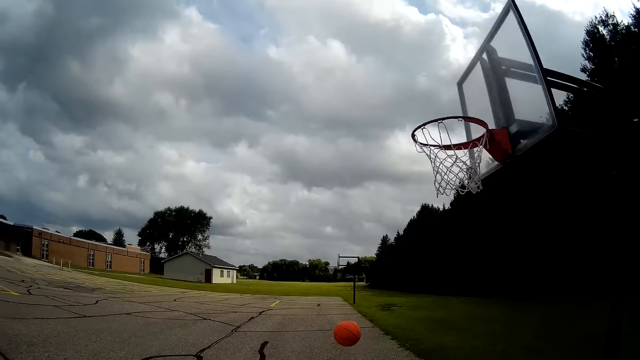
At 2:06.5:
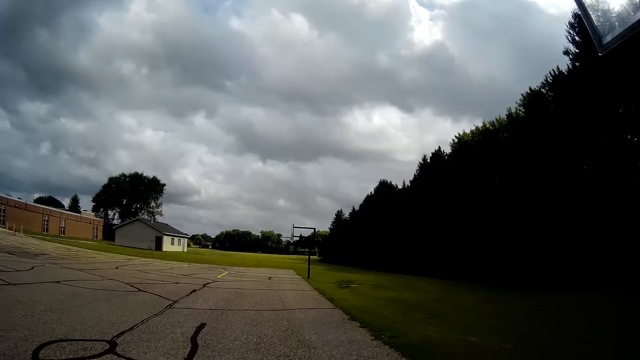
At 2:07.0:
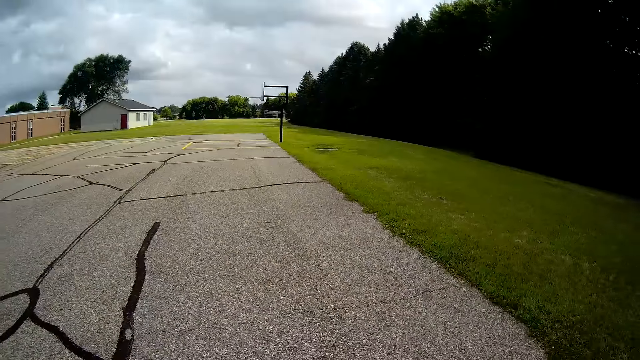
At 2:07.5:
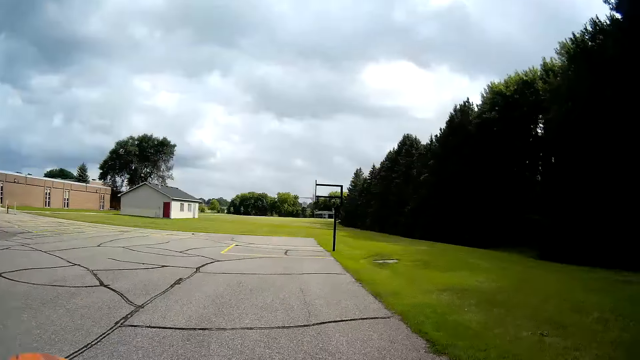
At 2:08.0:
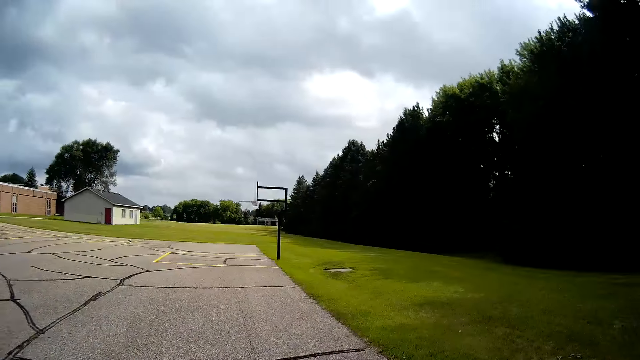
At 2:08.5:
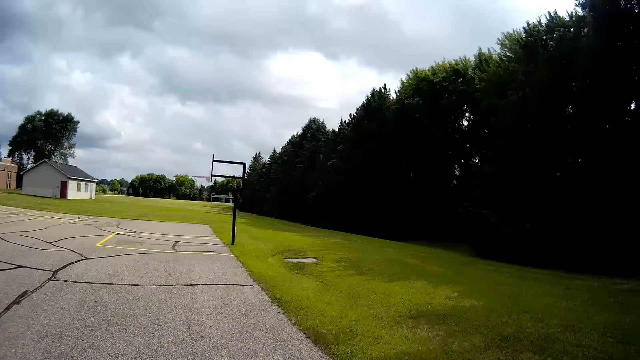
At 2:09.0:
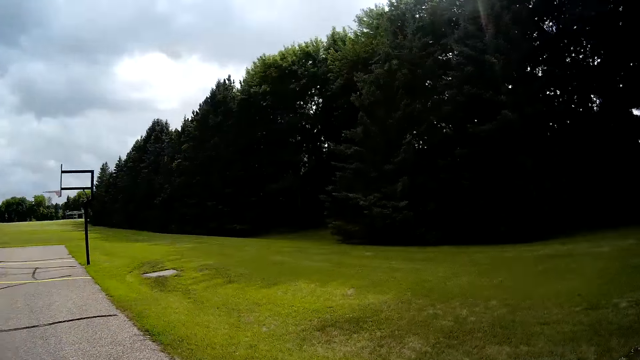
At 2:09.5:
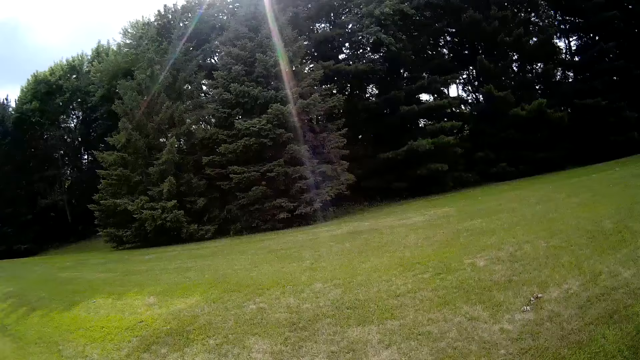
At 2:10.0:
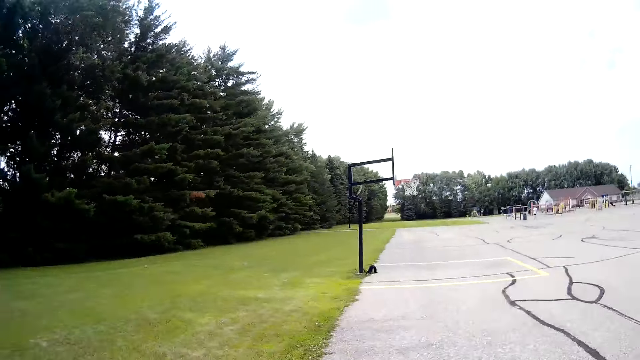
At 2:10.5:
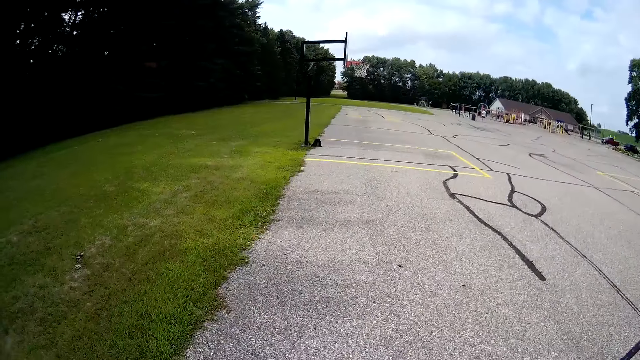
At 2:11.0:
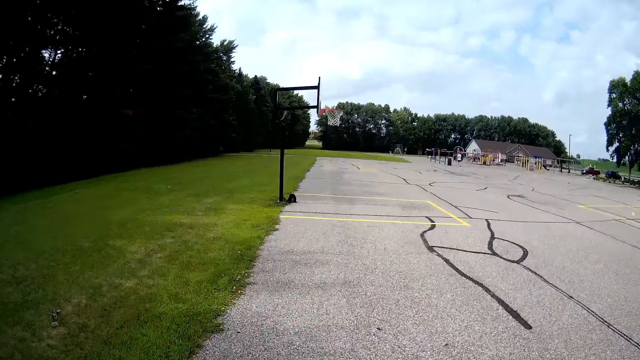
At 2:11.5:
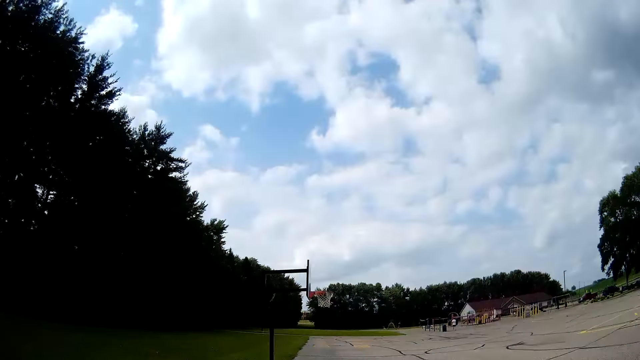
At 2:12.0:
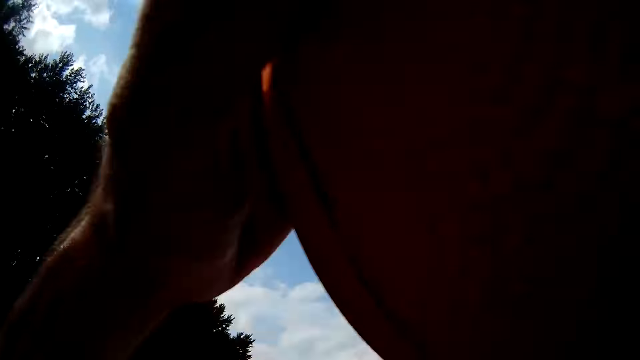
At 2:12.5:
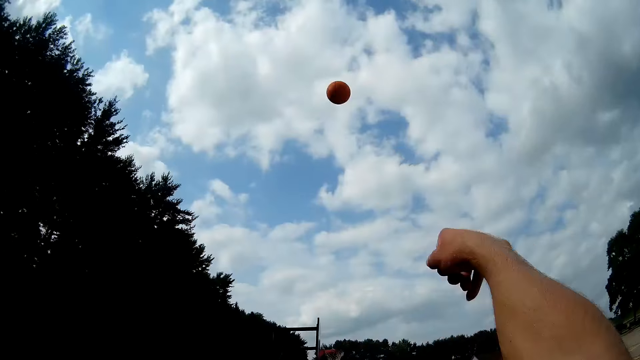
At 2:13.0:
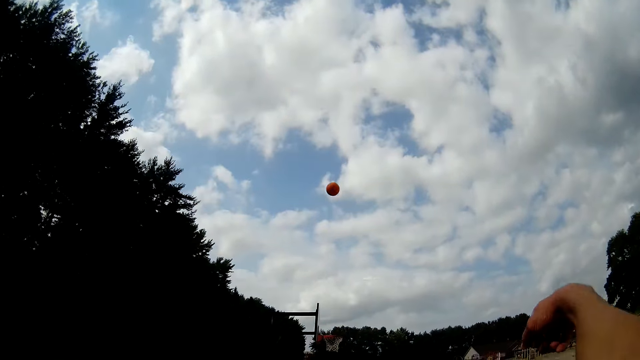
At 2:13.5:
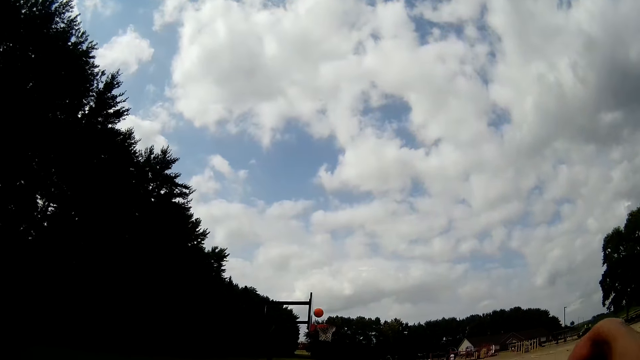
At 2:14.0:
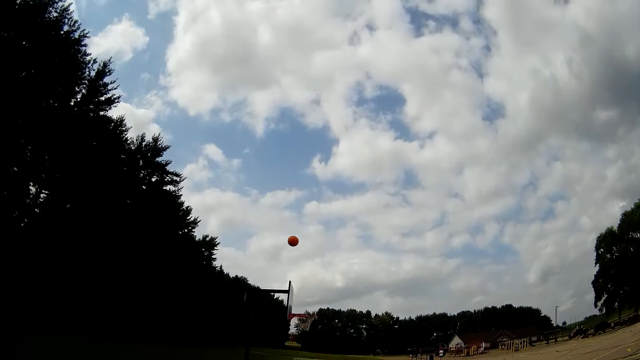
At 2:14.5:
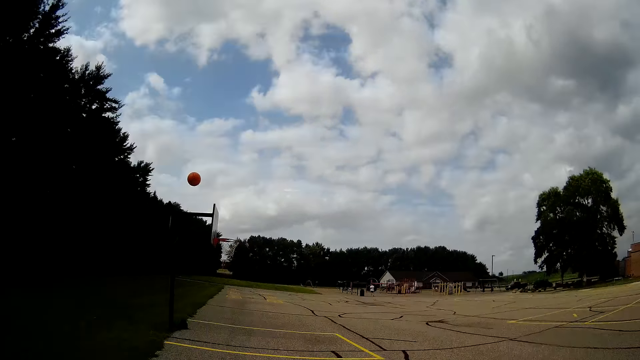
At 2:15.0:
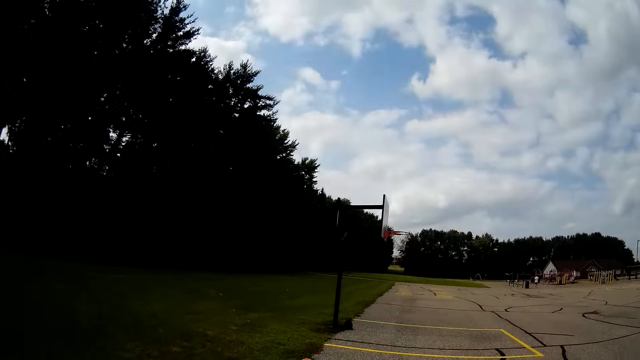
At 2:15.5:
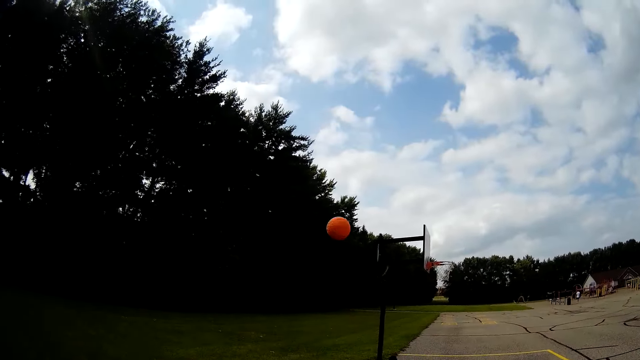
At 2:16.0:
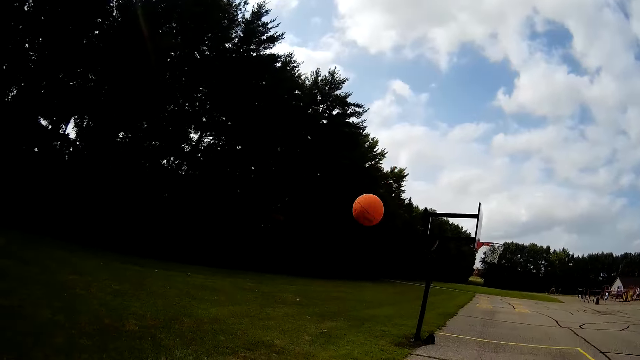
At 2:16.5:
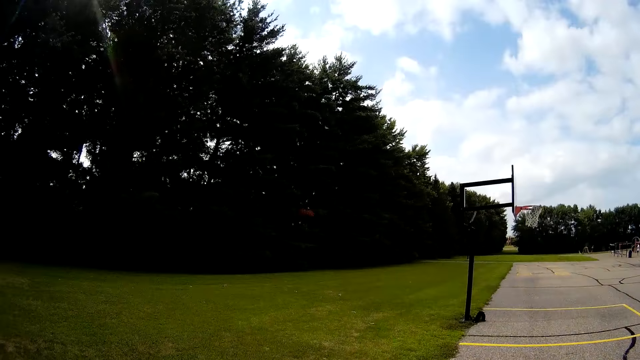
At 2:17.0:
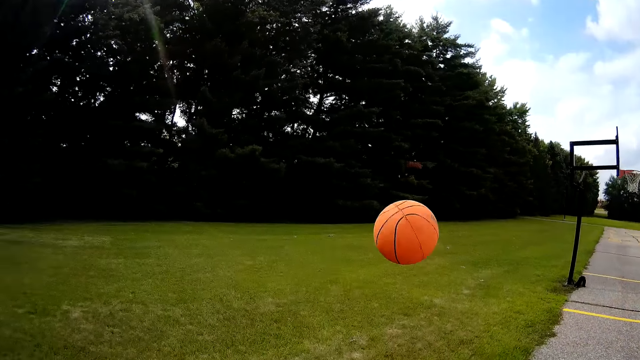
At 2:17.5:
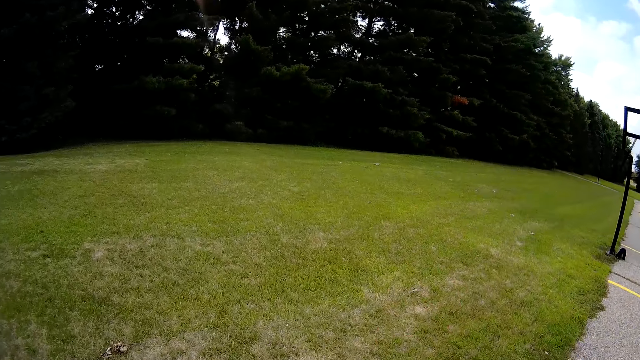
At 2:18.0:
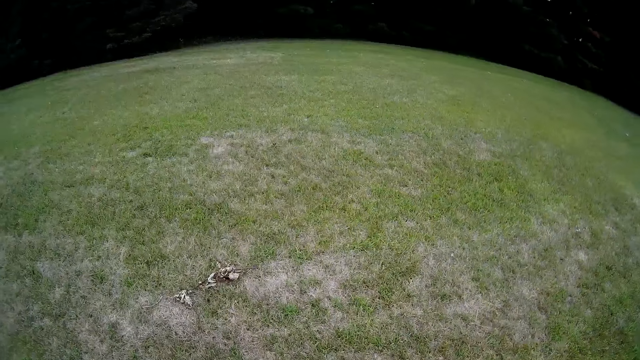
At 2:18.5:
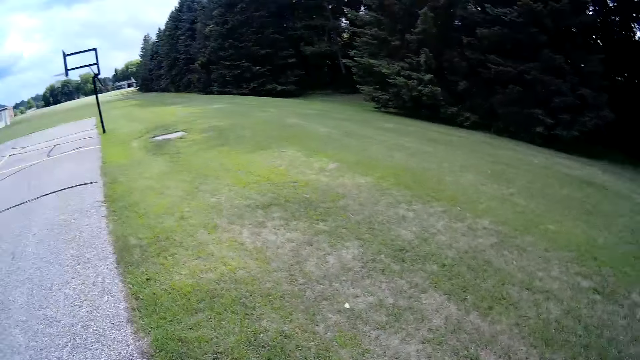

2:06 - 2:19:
The camera wearer bounces the ball on the ground. They look around the basketball field. They try throwing the ball through the basketball hoop. They run towards the ball. They pick the ball from the ground.

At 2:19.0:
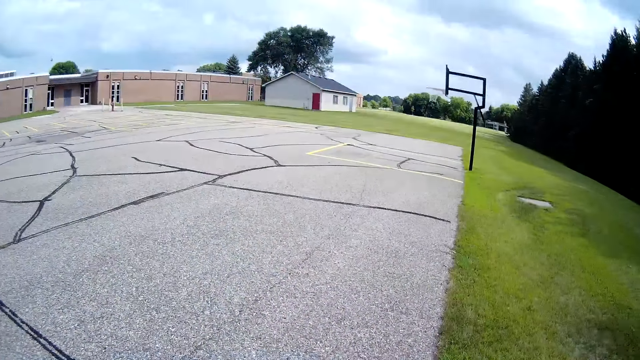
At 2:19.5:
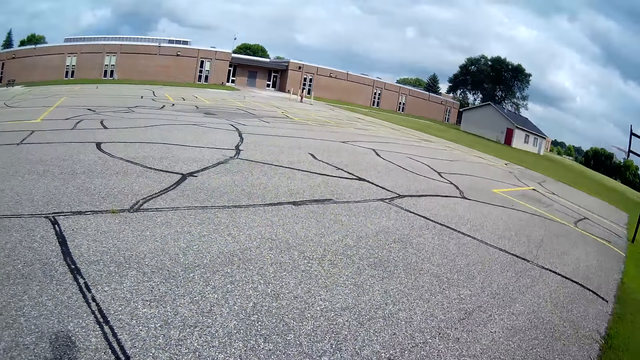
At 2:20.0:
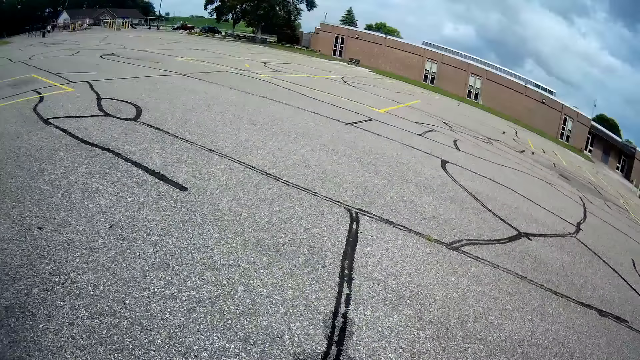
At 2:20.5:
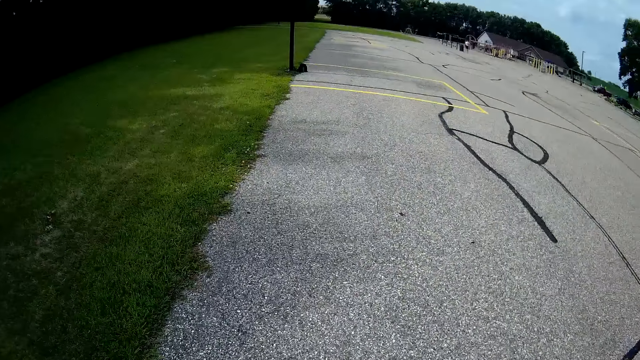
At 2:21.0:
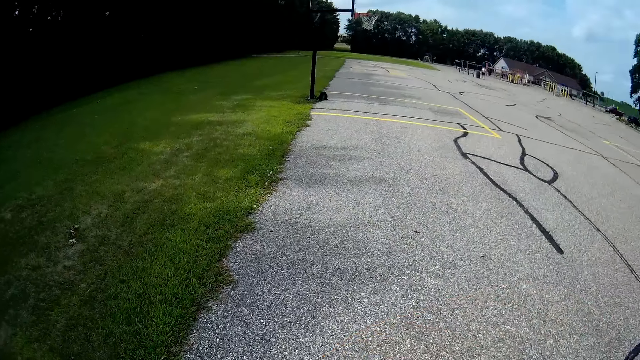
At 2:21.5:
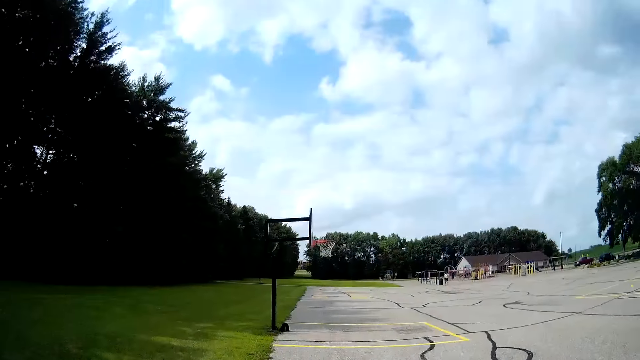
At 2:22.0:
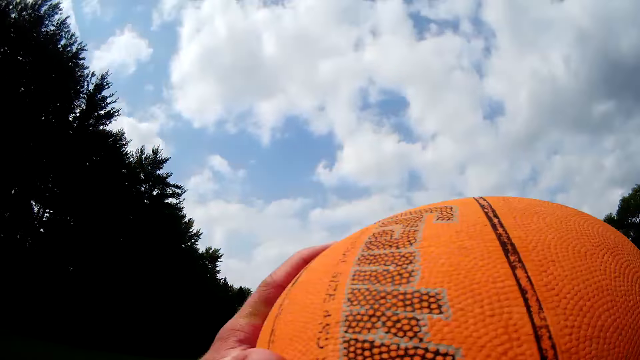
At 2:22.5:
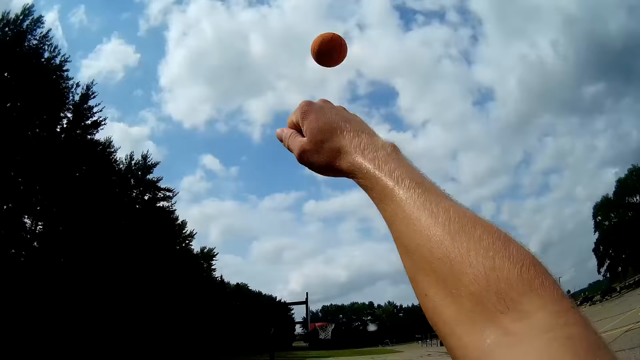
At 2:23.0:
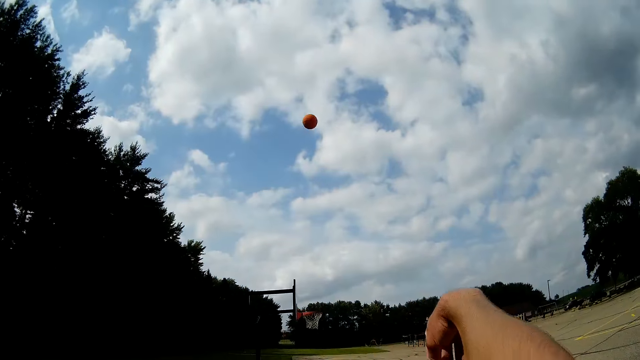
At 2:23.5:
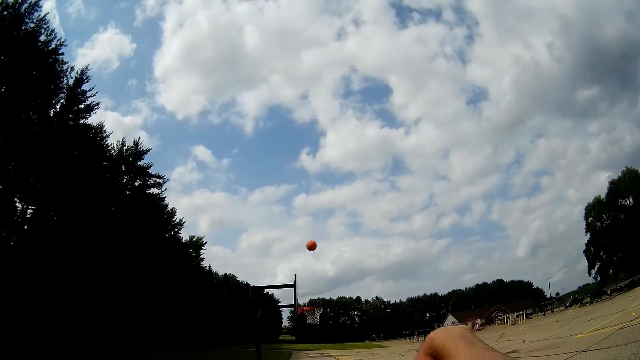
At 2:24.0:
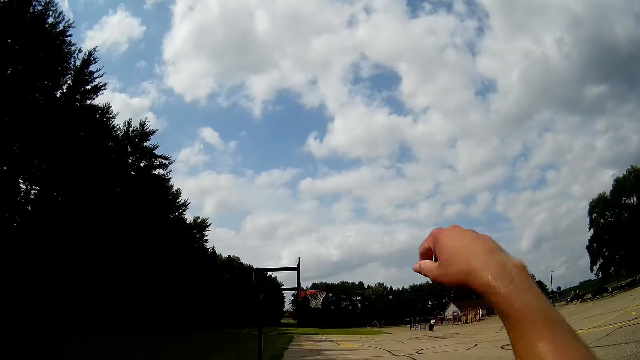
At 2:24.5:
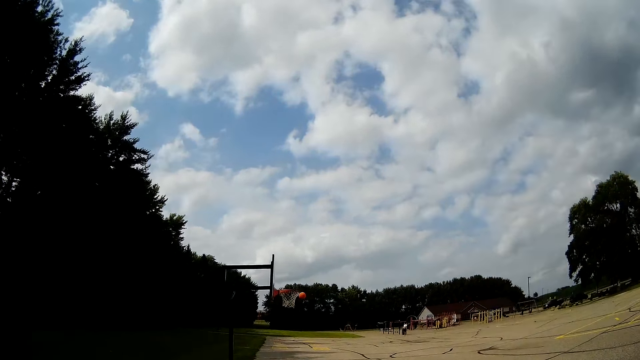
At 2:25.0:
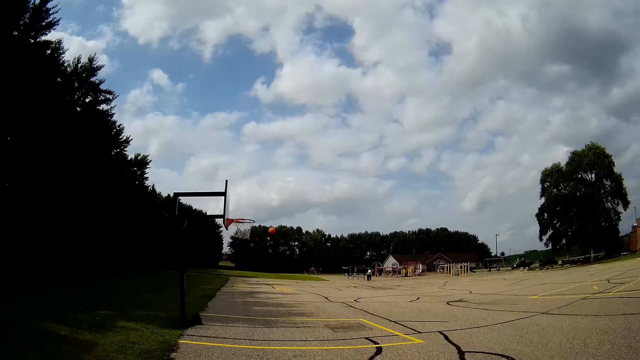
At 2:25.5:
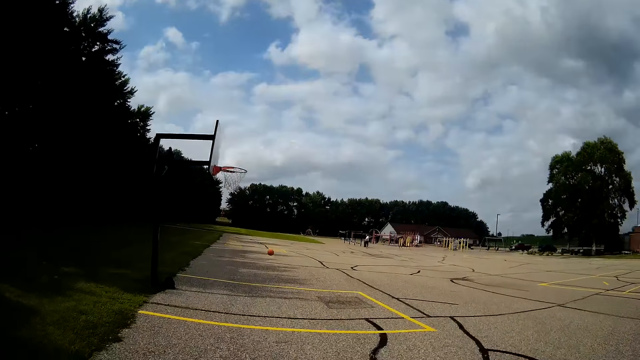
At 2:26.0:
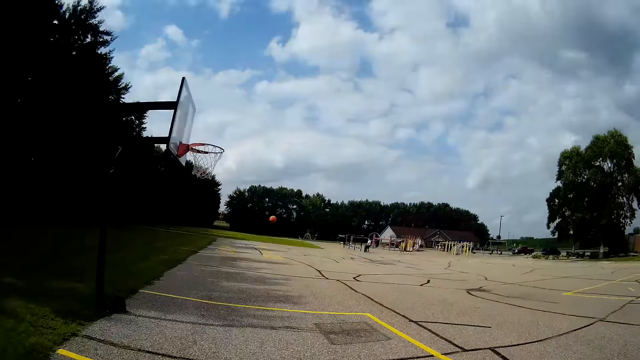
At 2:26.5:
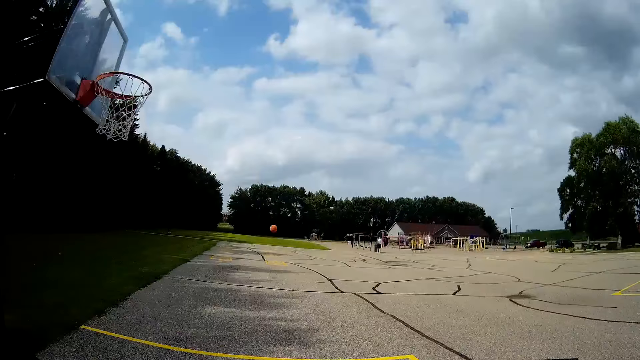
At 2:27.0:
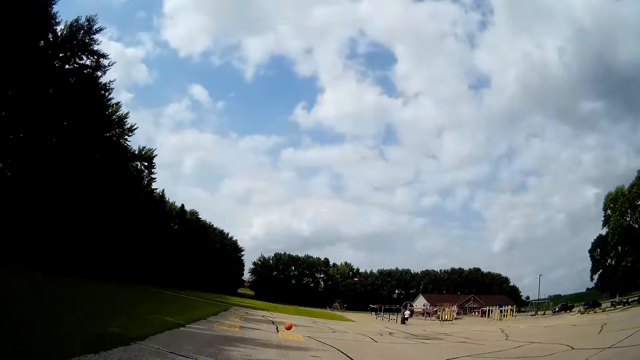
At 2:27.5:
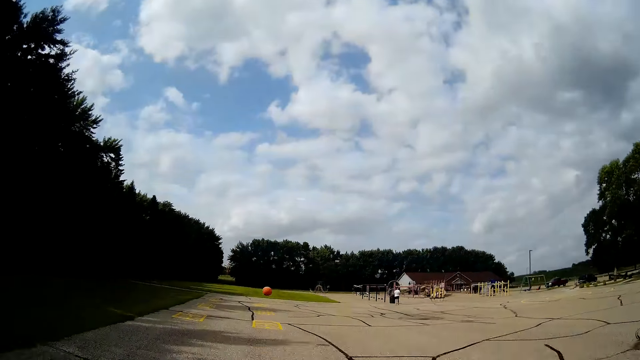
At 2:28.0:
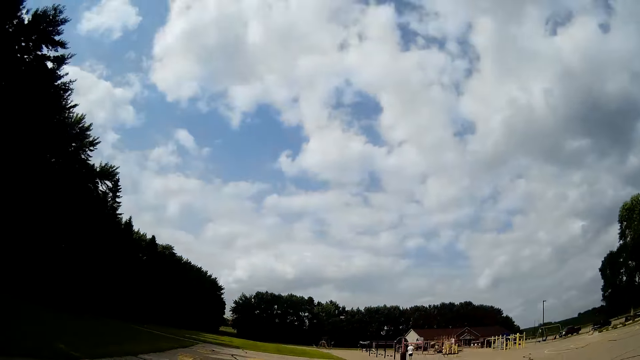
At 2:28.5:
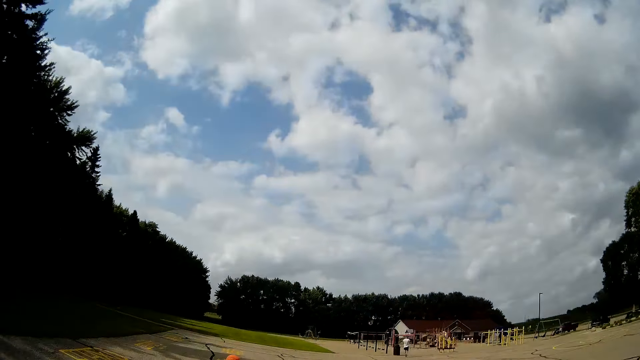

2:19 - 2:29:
The camera wearer looks around the basketball field. They bounce the ball on the ground. They try throwing the ball through the basketball hoop. They play the basketball. They run towards the ball.
